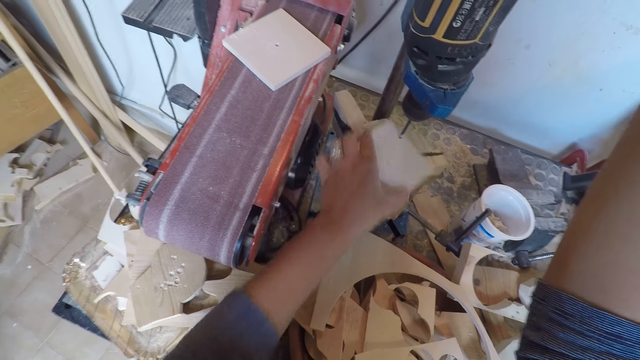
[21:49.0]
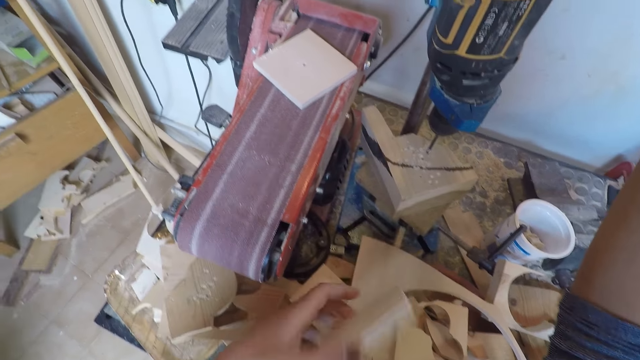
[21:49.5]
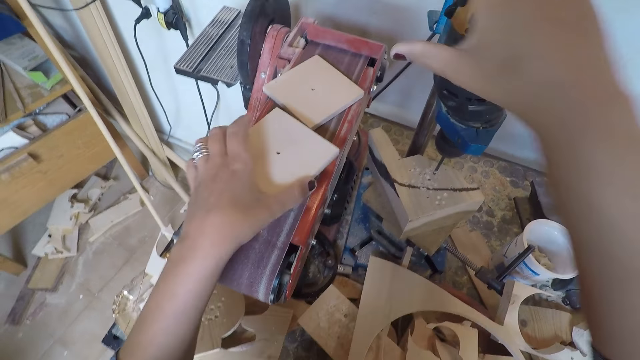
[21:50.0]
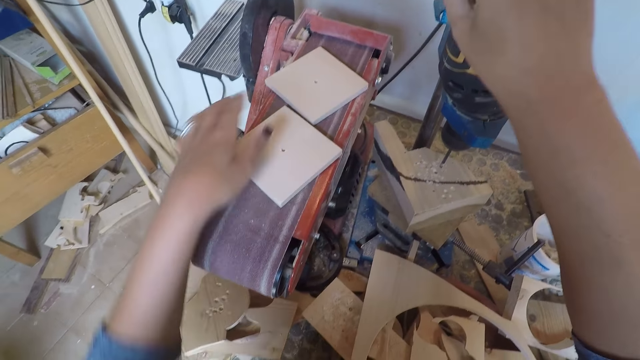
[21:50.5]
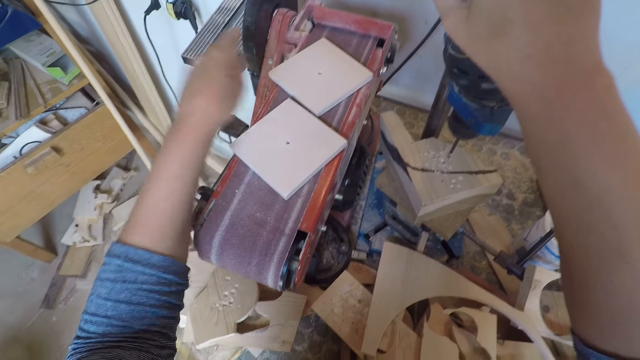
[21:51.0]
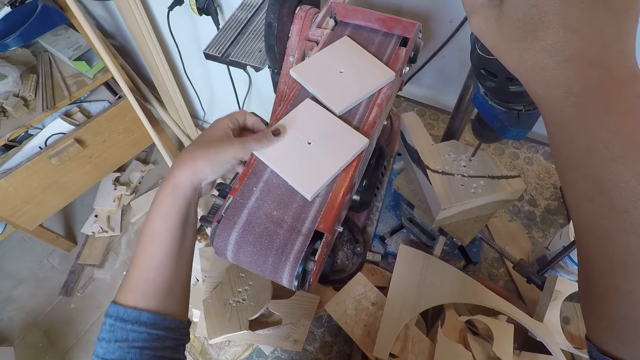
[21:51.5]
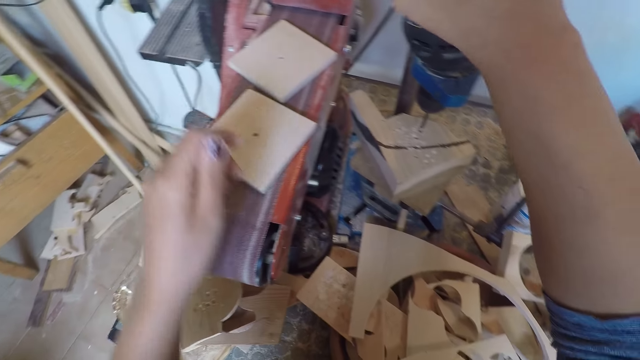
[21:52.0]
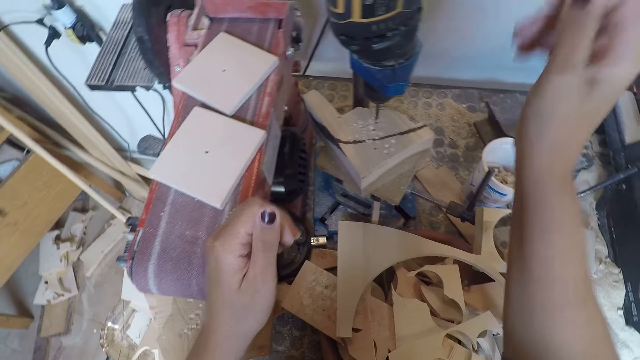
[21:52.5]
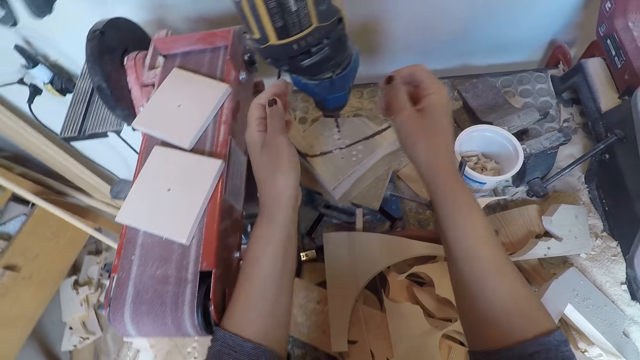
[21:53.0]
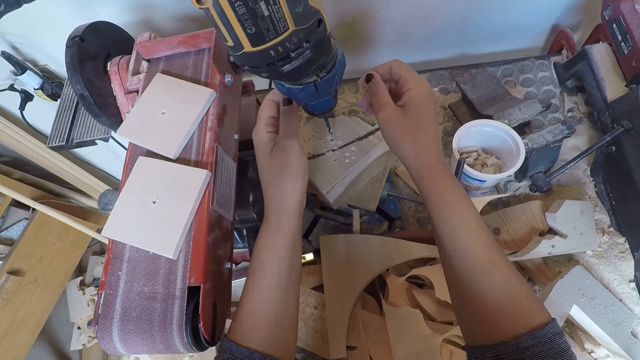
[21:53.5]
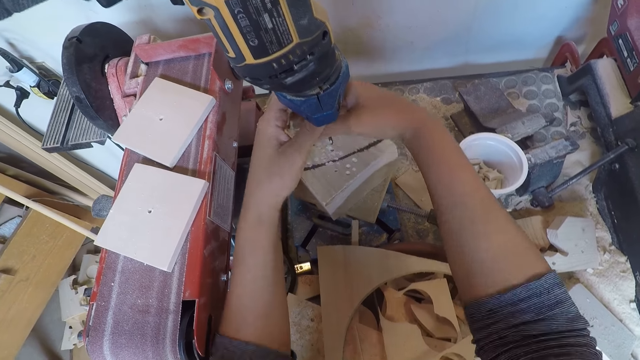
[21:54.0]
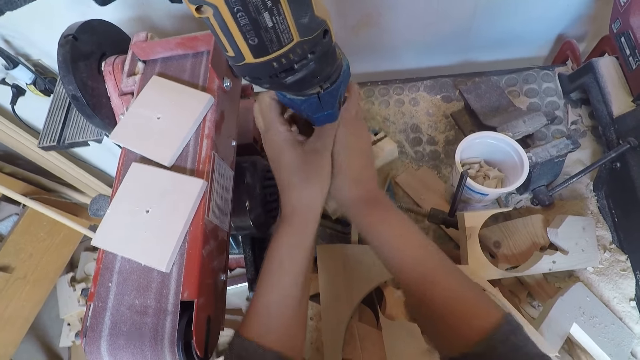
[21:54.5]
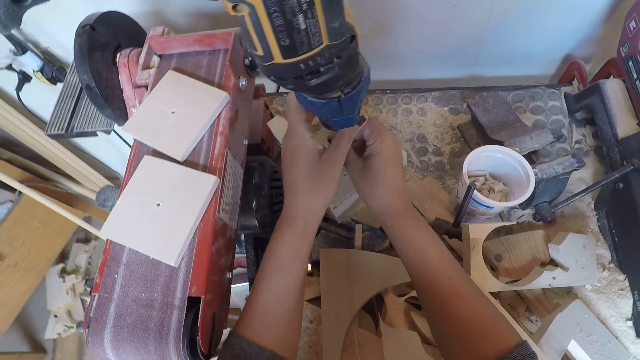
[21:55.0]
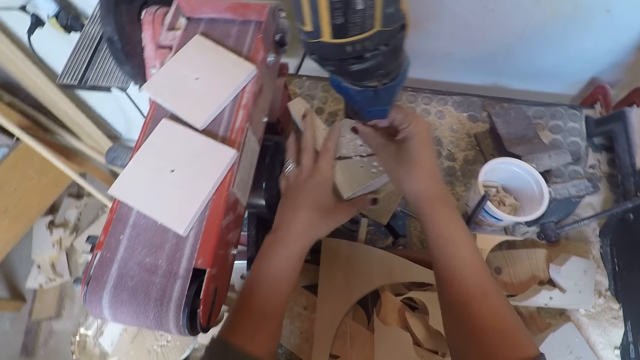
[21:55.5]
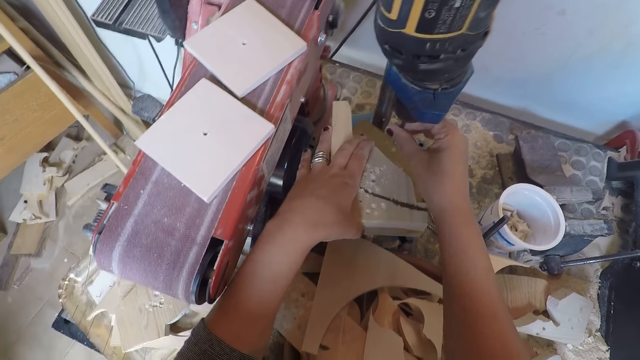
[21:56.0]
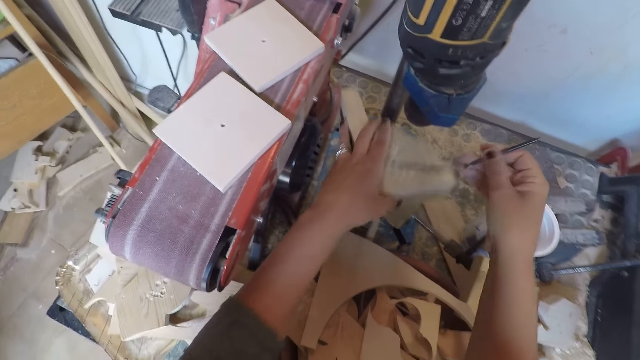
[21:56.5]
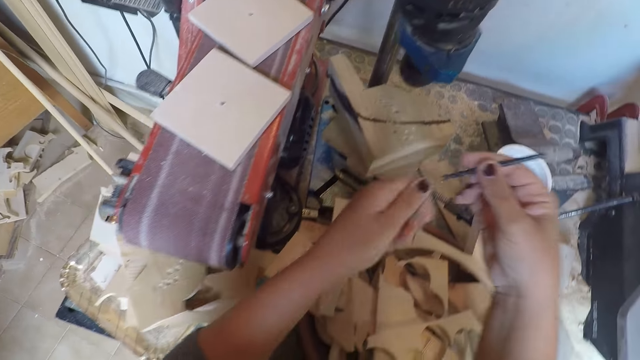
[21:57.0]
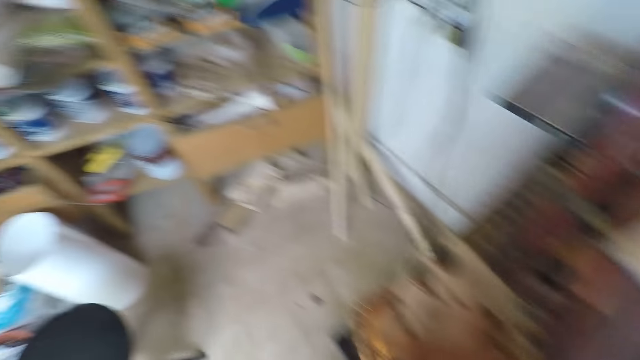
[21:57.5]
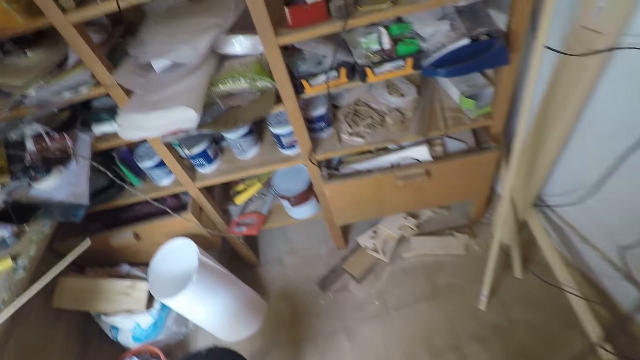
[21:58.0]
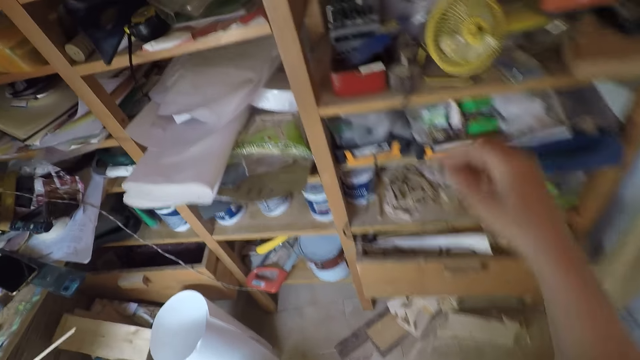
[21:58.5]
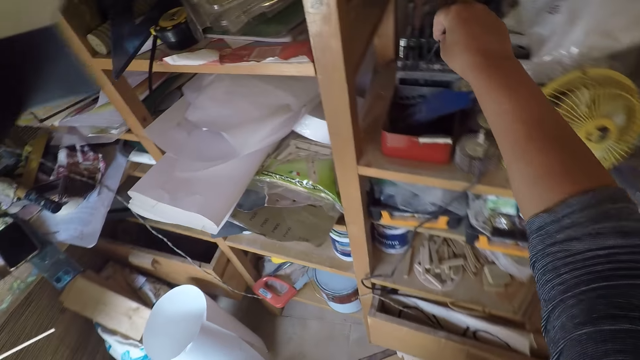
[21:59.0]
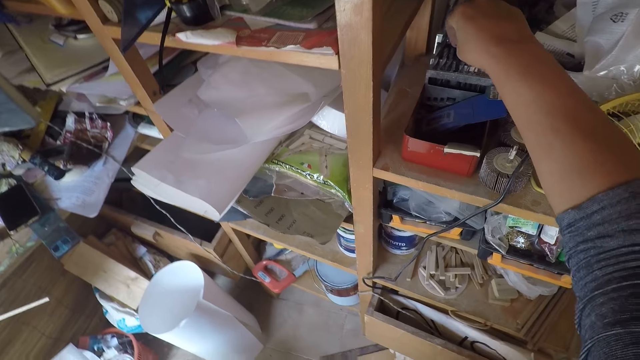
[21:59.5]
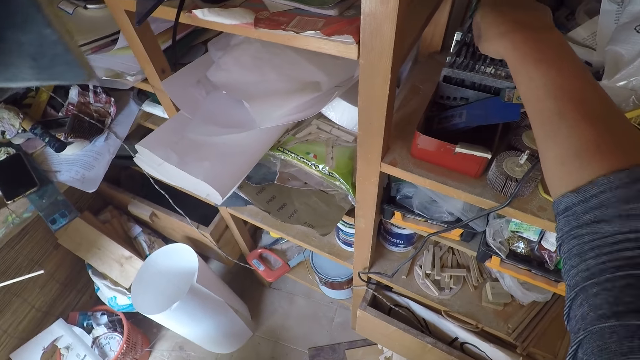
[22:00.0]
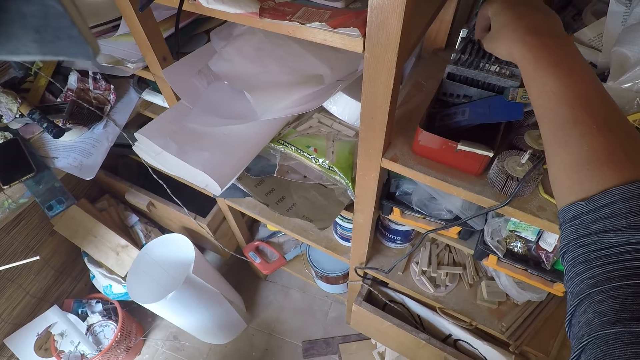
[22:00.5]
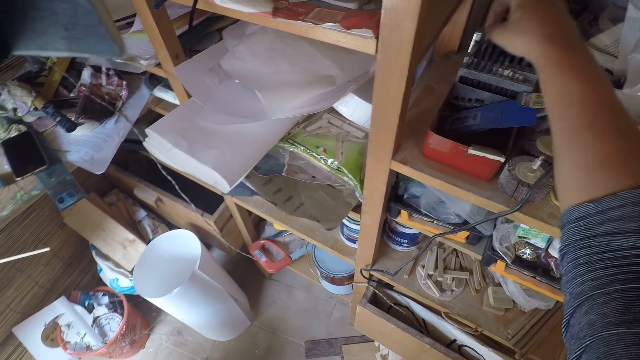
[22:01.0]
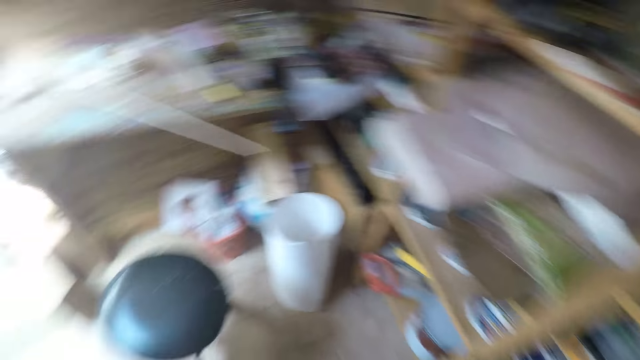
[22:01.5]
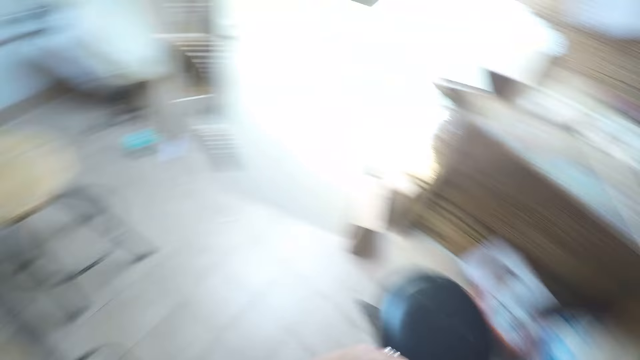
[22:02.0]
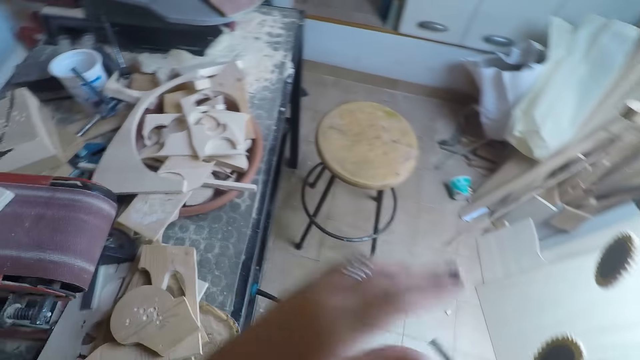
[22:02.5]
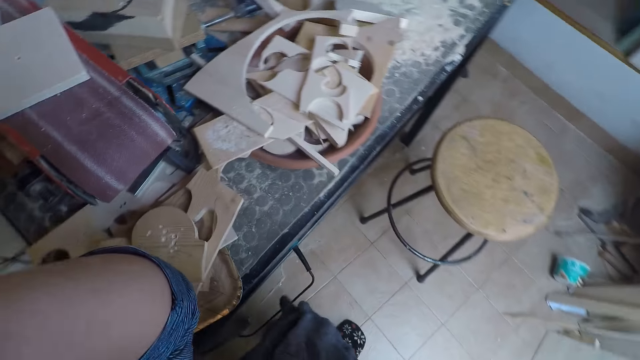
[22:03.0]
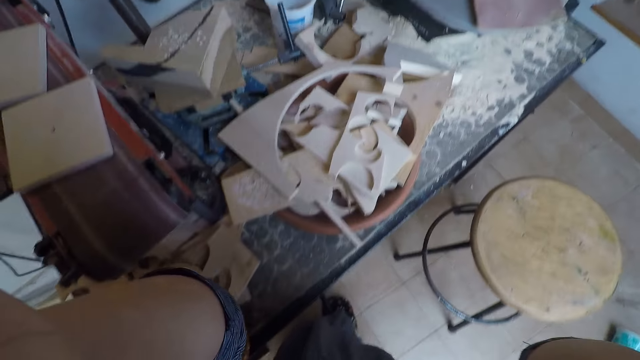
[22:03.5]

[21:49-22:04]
The camera wearer removes the wood from the drilling machine with his left hand. He places the wood on the belt sandpaper machine with his left hand. He turns off the drilling machine with his right hand. He cleans the woods on the belt sandpaper machine with his left hand. He removes his right hand from the top of the drilling machine. He adjusts the drill chuck with both hands. He adjusts the piece of wood on the drilling machine with his left hand. He removes the drill bit from the drilling machine with his right hand. He adjusts the piece of wood on the drilling machine with his left hand. He cleans the tip of the drill with his left hand. He walks to the workshop shelf with the drill. He places the drill in its container on the shelf with his right hand. He puts the wood on the toolbox. He takes a drill from the container with his right hand. He walks to the drilling machine.

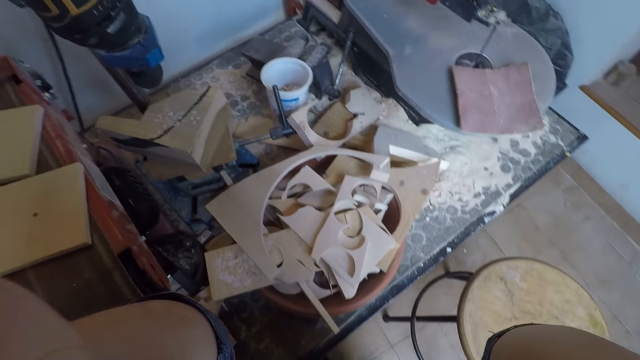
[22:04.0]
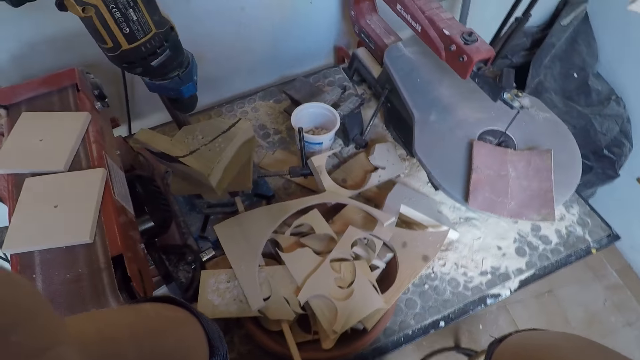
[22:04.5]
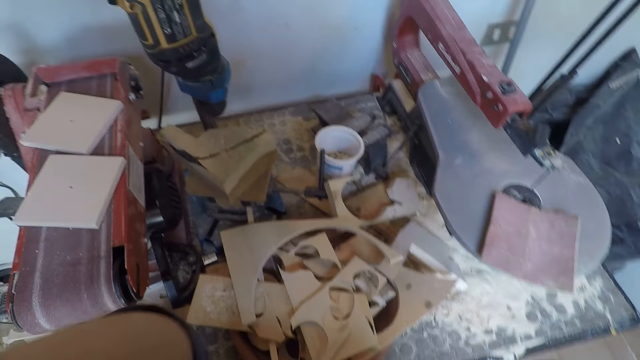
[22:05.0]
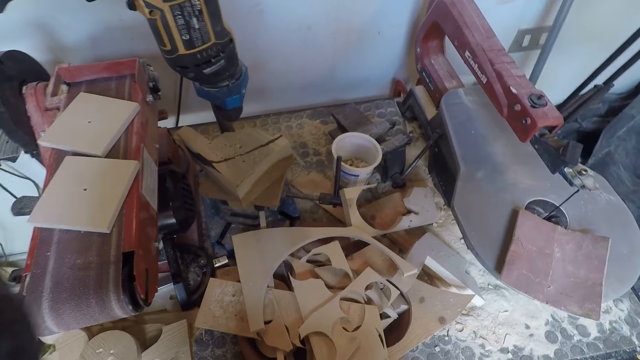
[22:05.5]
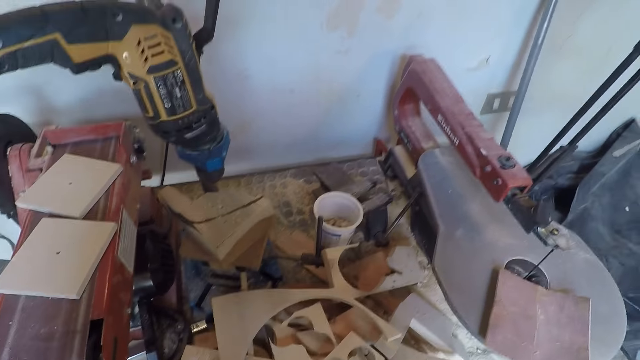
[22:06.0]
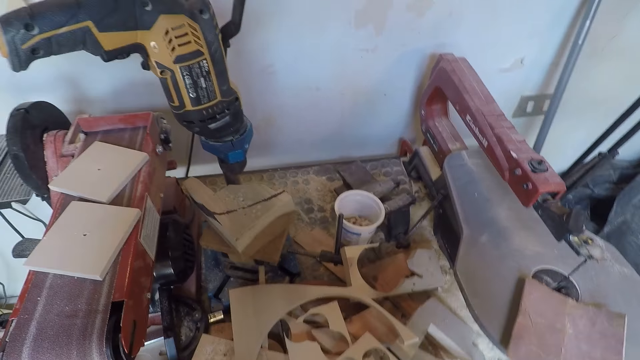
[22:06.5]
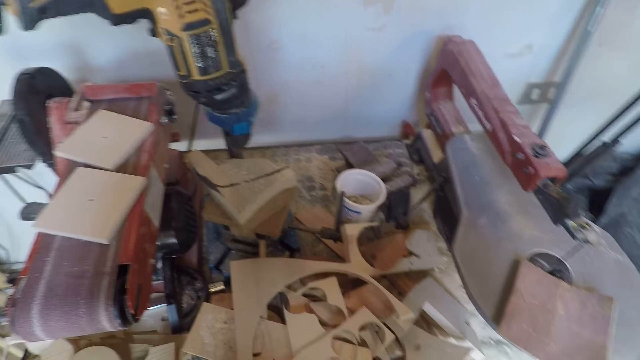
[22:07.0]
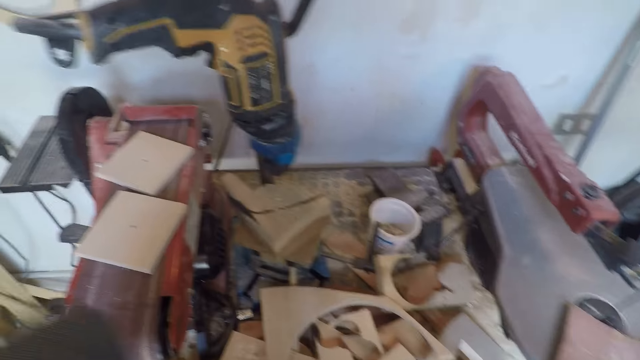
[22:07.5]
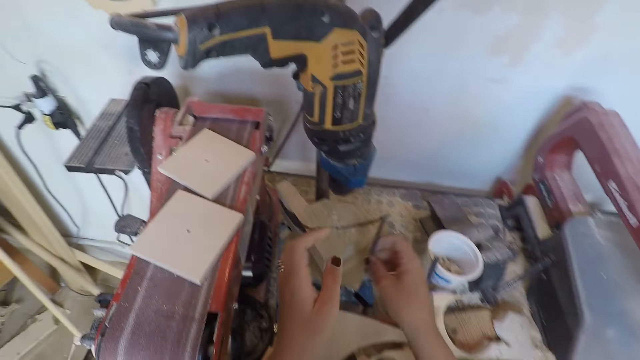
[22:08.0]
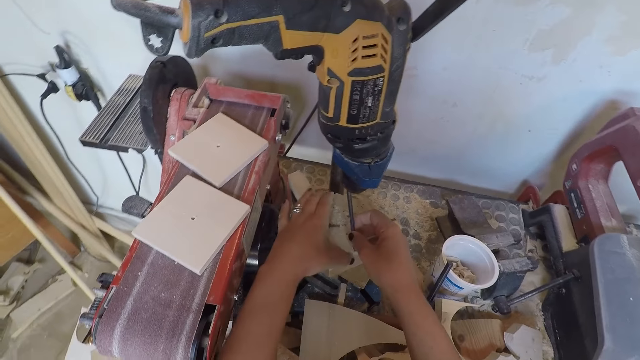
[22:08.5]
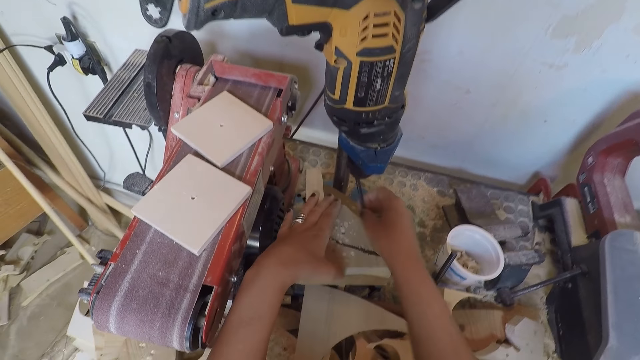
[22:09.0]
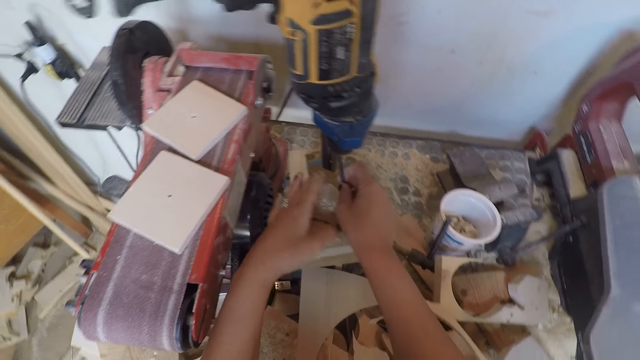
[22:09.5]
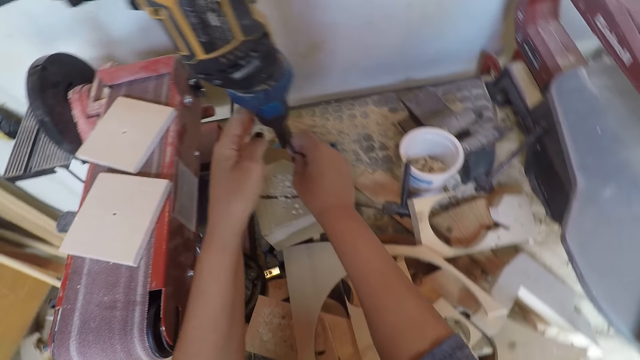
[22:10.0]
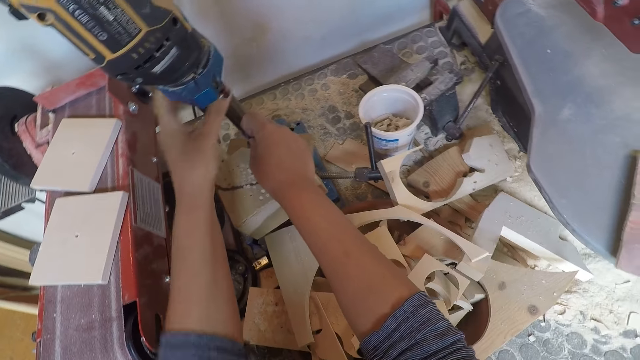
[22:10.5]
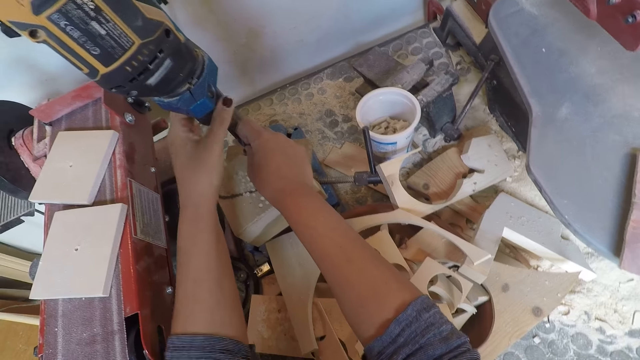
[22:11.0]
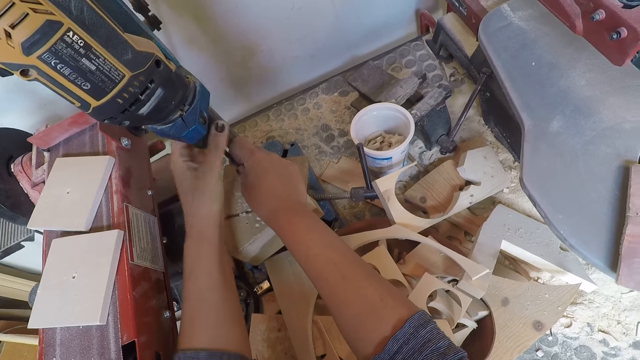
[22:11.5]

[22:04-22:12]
The camera wearer fixes the drill into the drilling machine with his right hand. He adjusts the piece of wood on the drilling machine with his left hand. He adjusts the drill chuck with his left hand.
